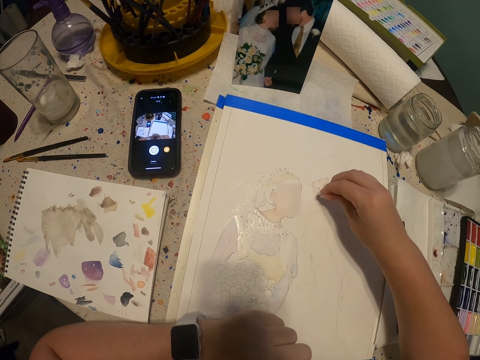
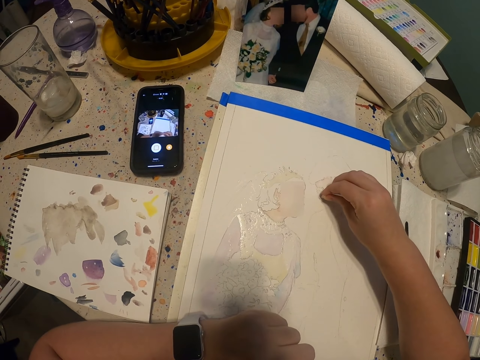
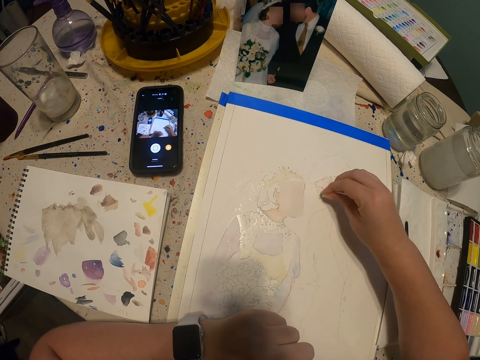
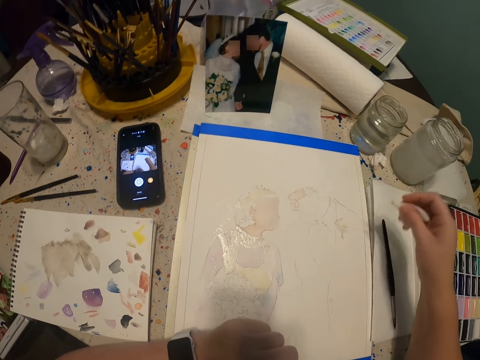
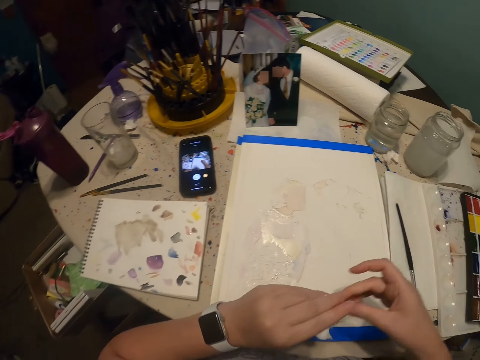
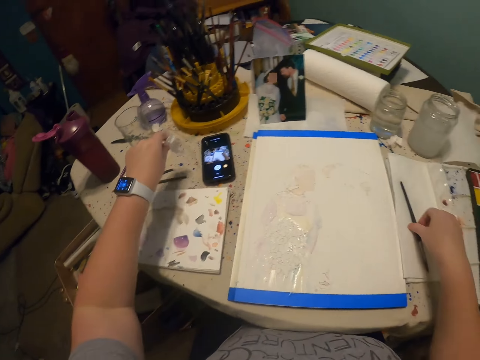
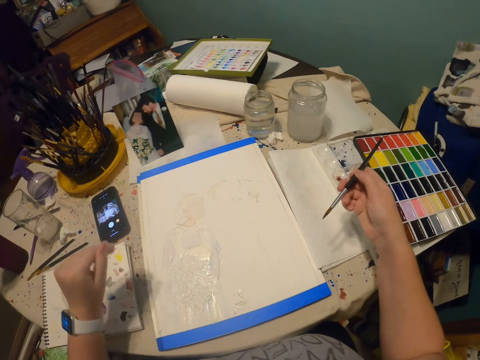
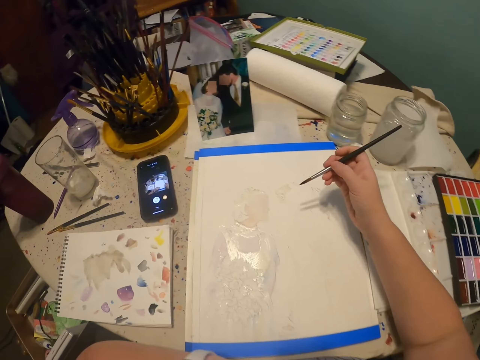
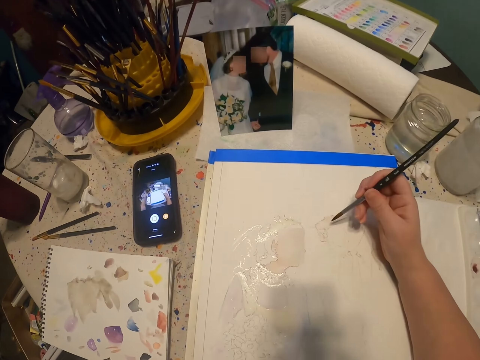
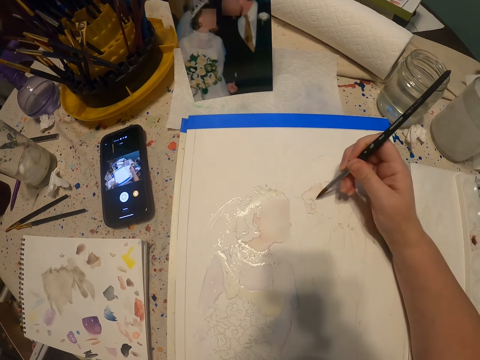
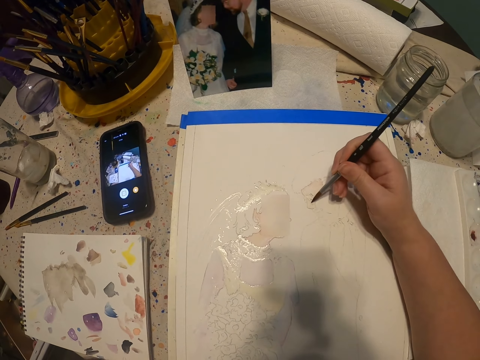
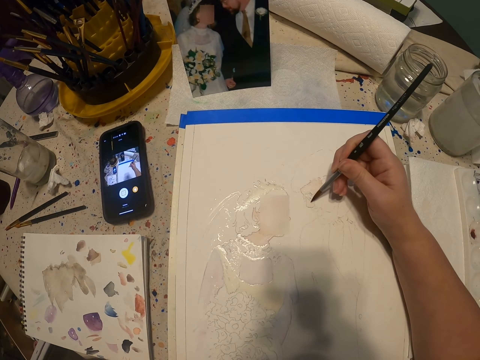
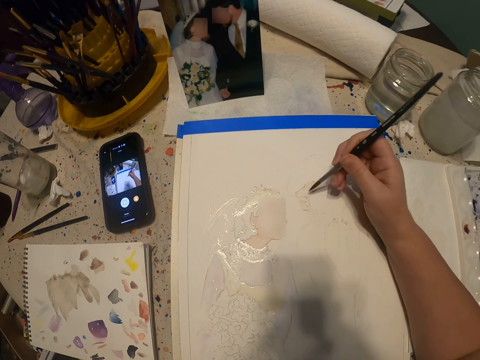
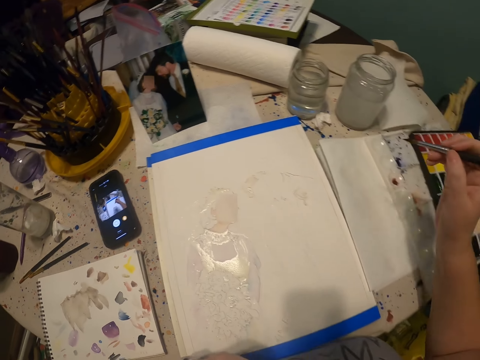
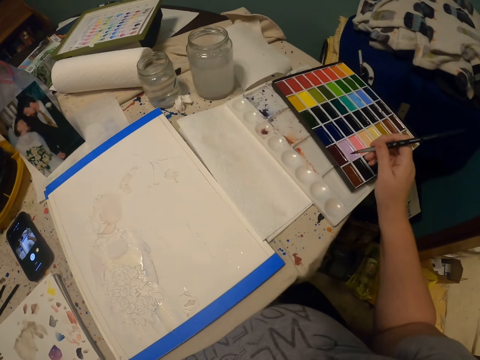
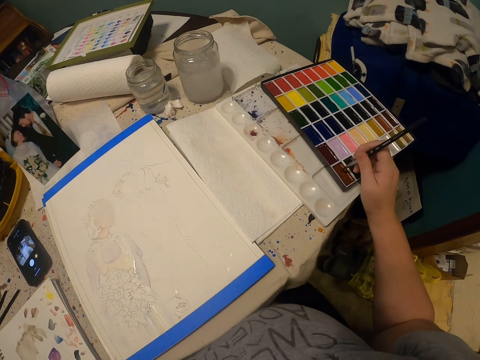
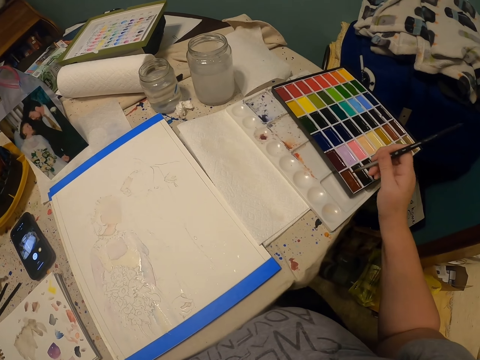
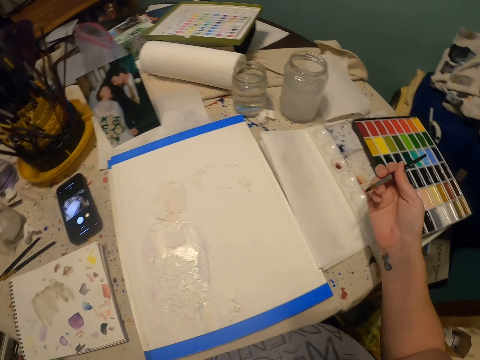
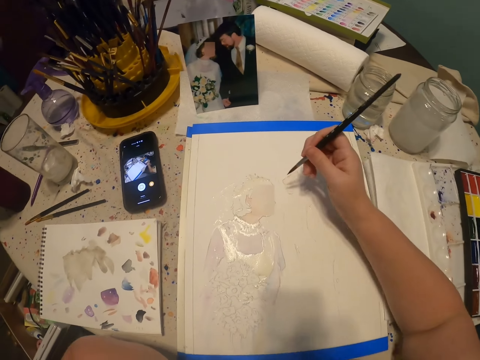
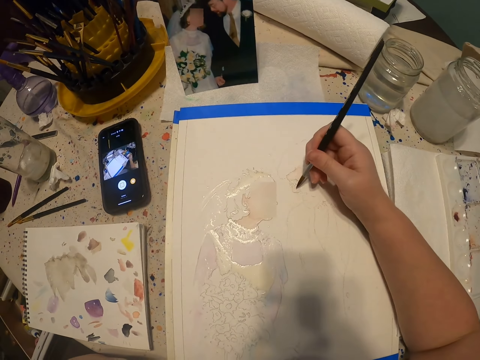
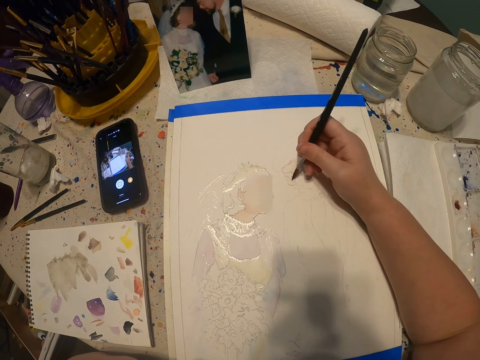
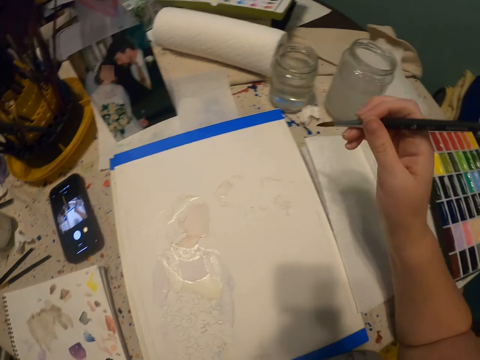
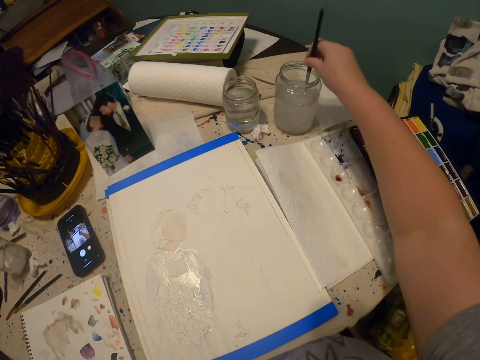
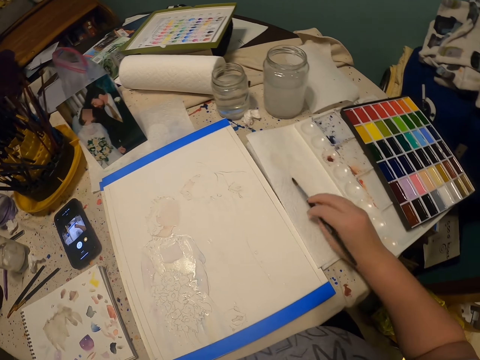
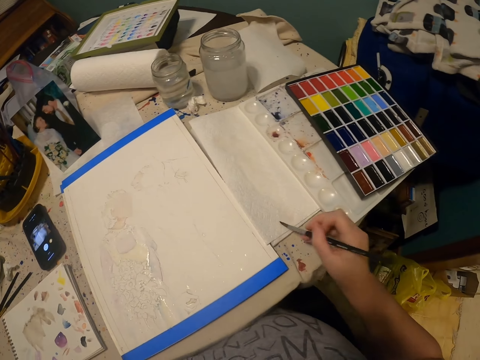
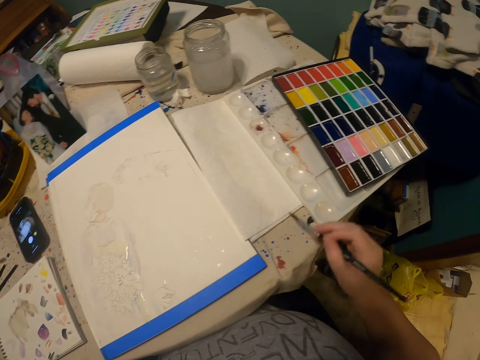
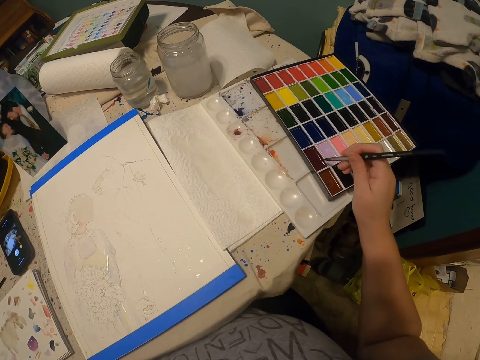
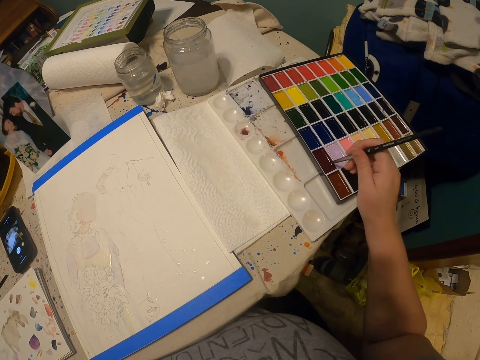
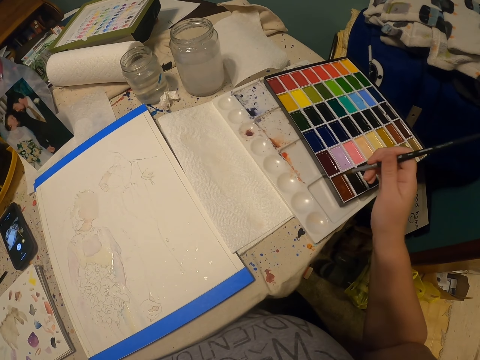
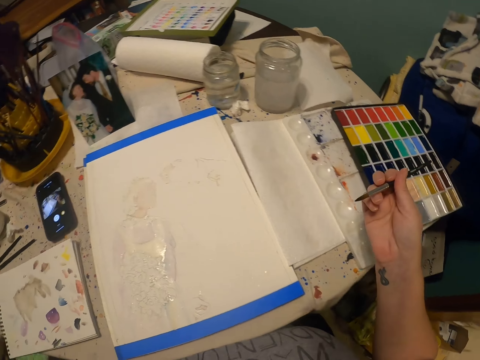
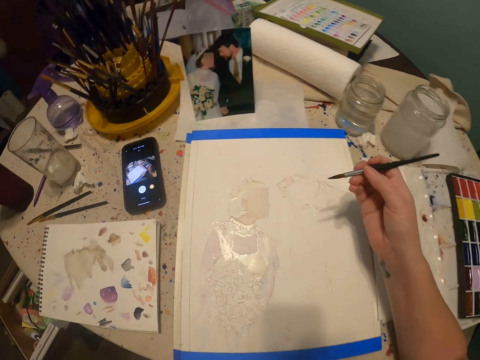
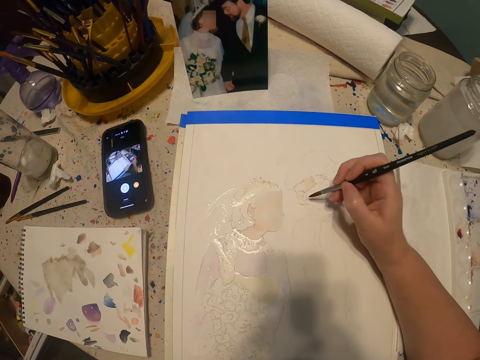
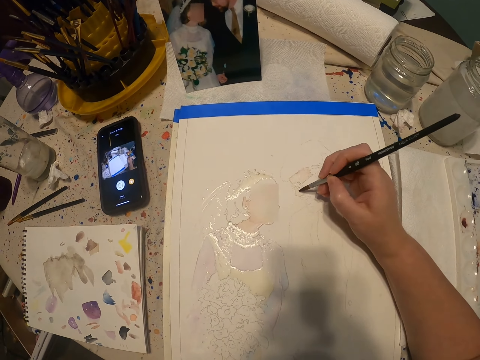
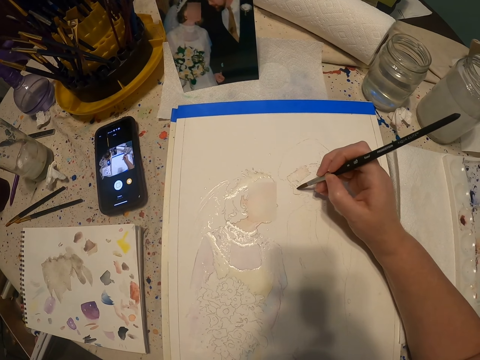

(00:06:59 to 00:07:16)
The camera wearer wipes the paint with the tissue. They pass the tissue to the left hand. They pick up the paint brush. They put the tissue on the table. They paint the drawing with the paint brush. They rub the paint brush on the paint. They paint with the paint brush. They dip the paint brush in water. They rub the paint brush on the paper. They rub the paint brush on the paint. They paint the drawing with the paint brush.

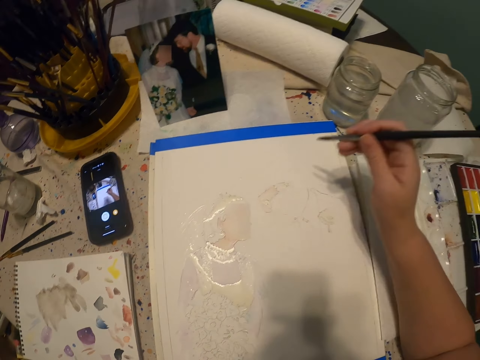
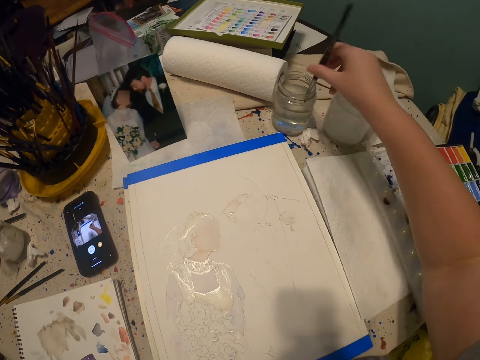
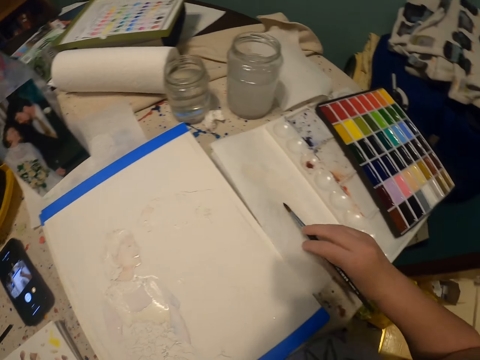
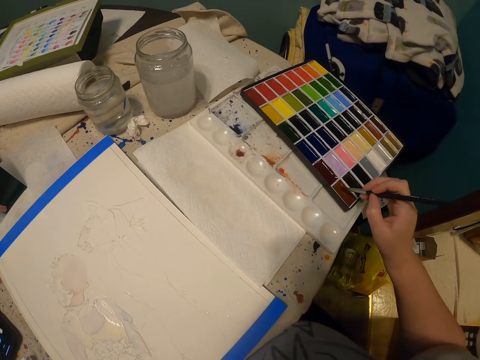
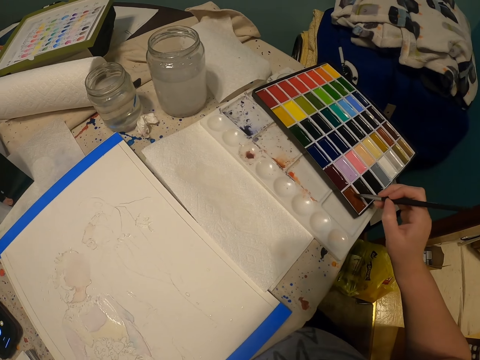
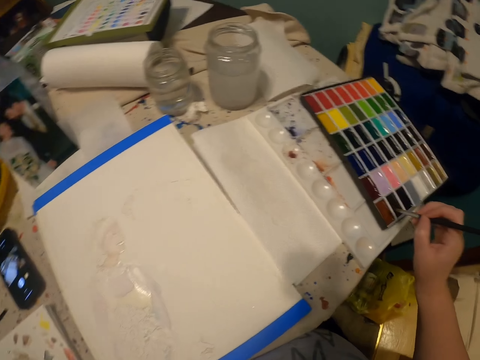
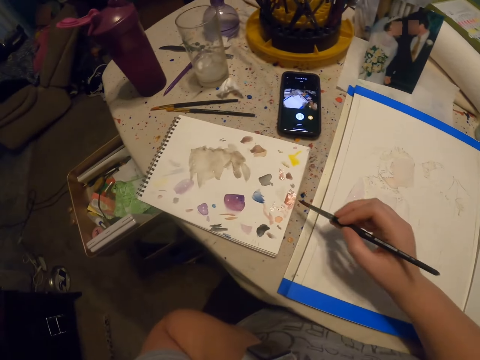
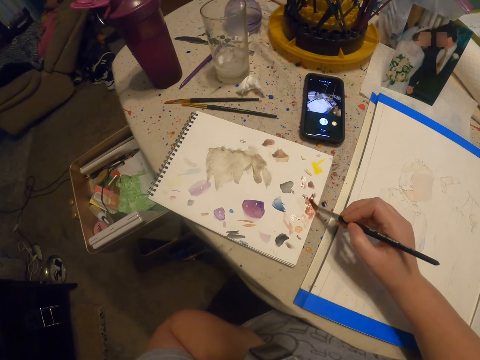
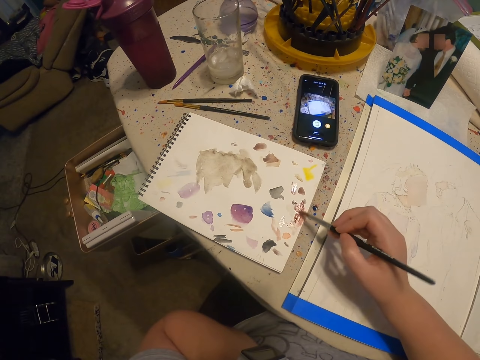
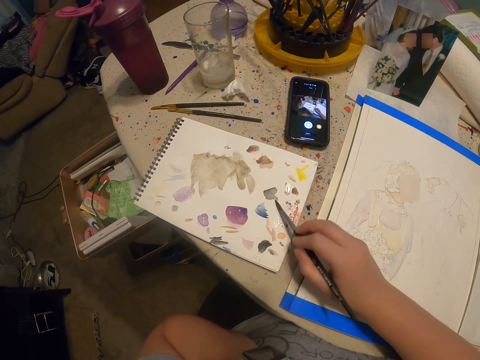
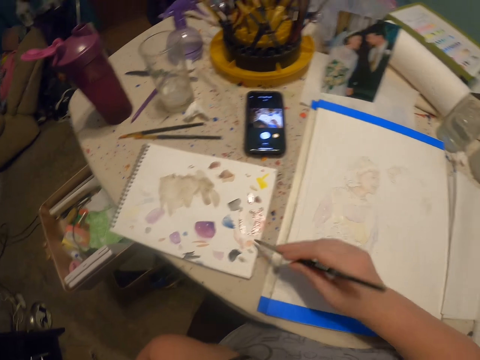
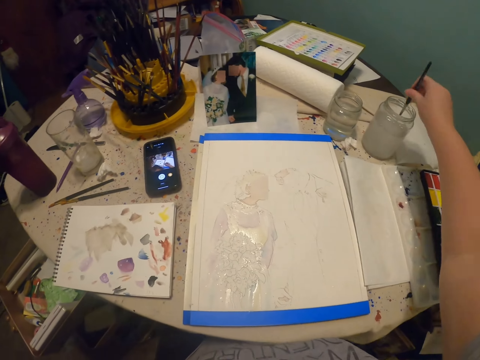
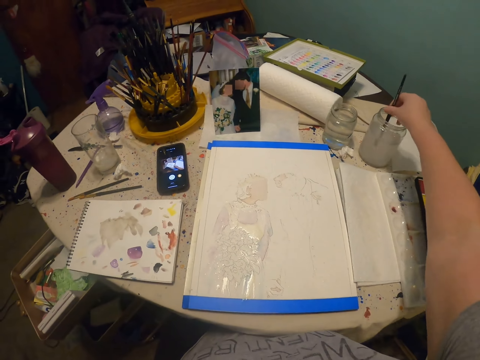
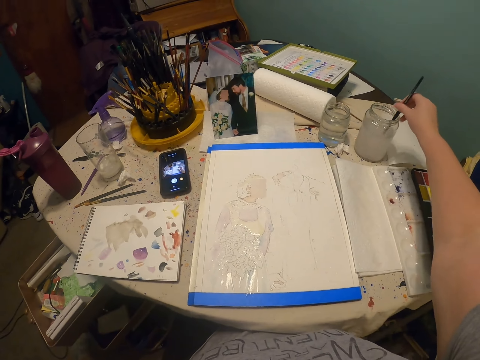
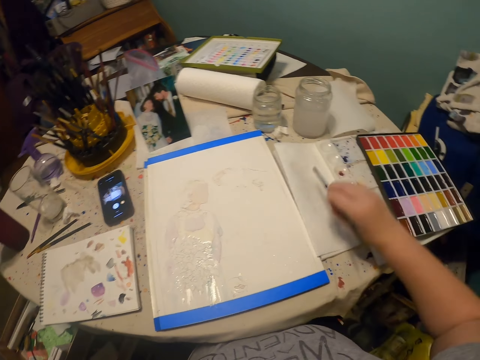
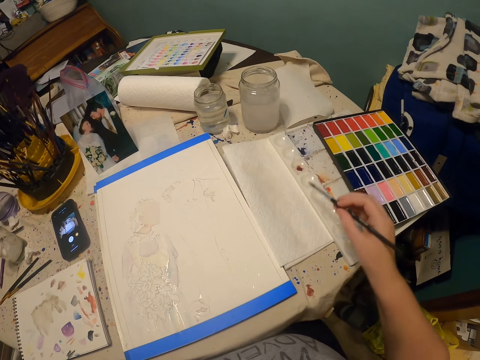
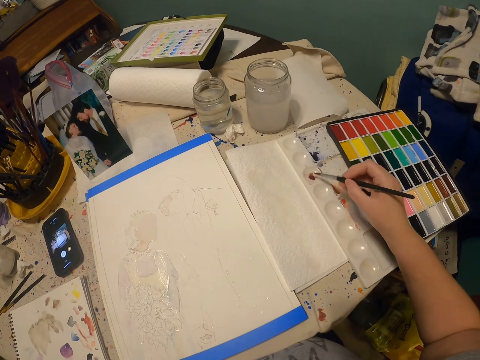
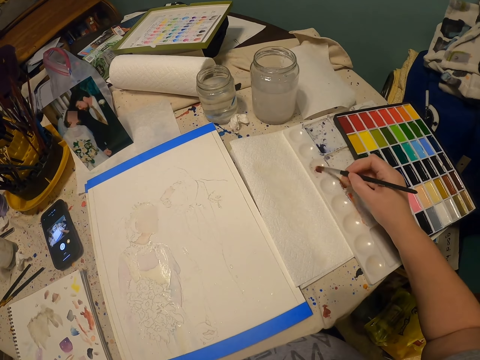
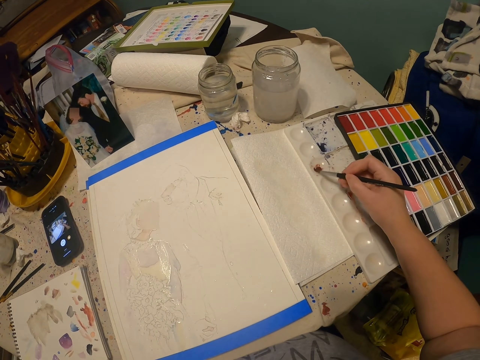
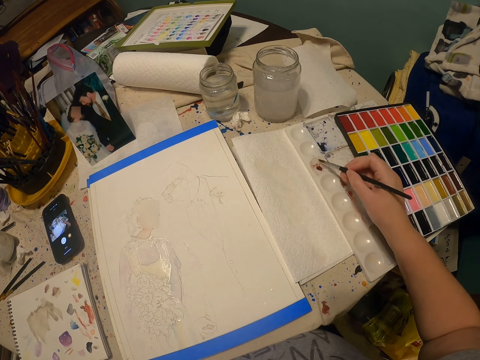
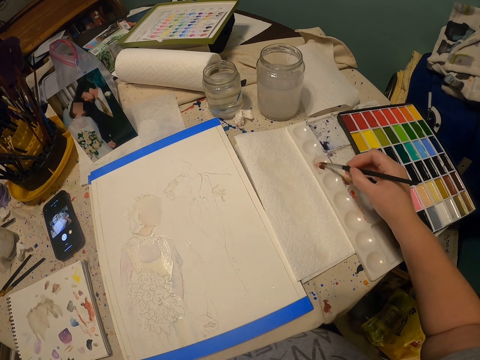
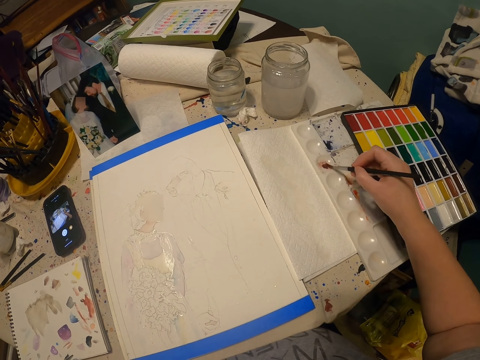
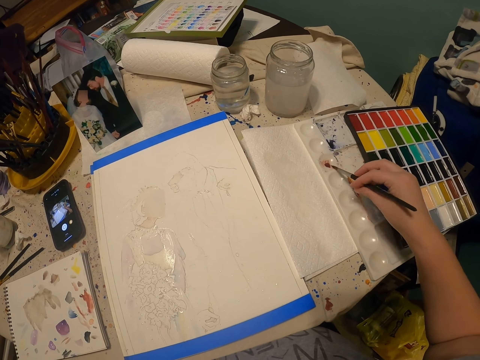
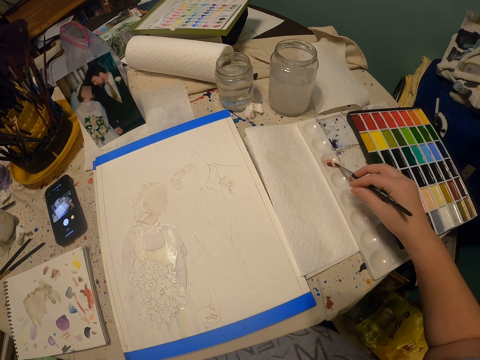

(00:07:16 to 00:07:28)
The camera wearer dips the paint brush in water. They rub the paint brush on the paper. They rub the paint brush on the paint. They rub the paint brush on the book. They dip the paint brush in water. They clean the paint brush. They rub the paint brush on the paper. They rub the paint brush on the paint.
